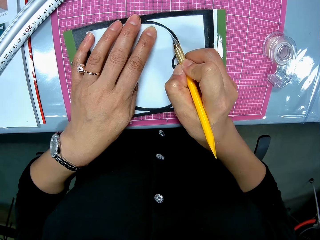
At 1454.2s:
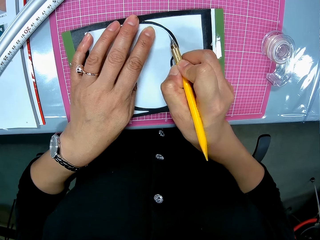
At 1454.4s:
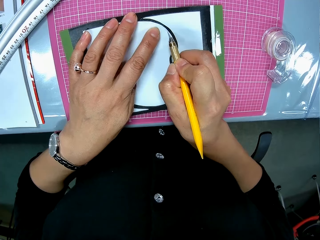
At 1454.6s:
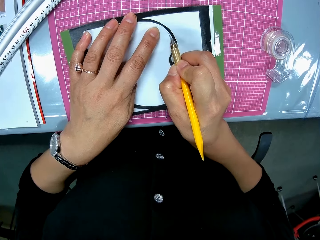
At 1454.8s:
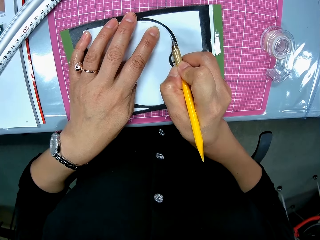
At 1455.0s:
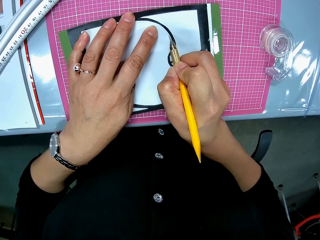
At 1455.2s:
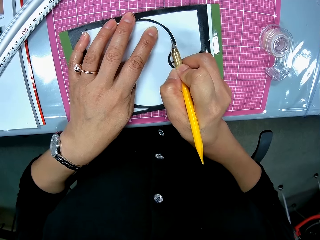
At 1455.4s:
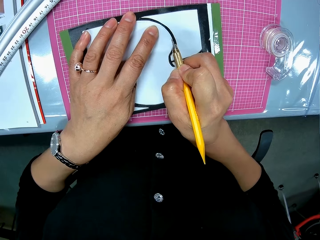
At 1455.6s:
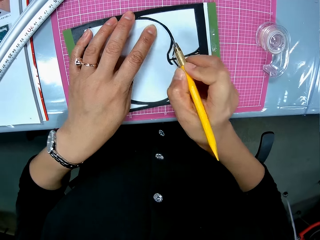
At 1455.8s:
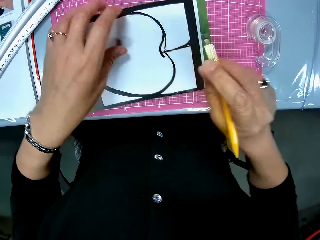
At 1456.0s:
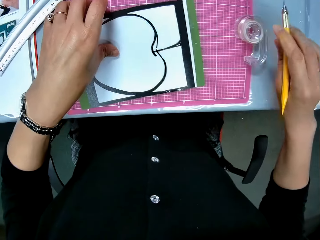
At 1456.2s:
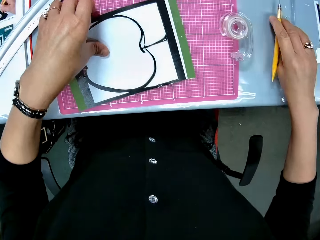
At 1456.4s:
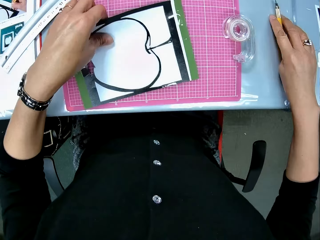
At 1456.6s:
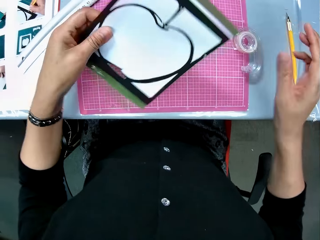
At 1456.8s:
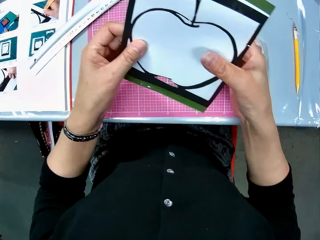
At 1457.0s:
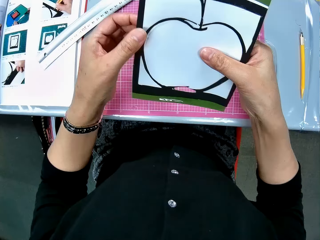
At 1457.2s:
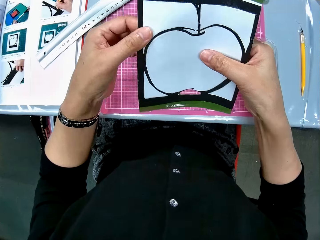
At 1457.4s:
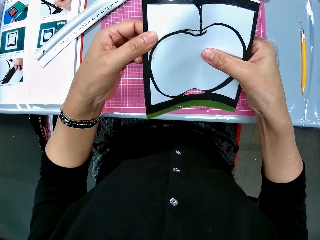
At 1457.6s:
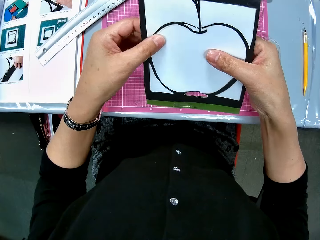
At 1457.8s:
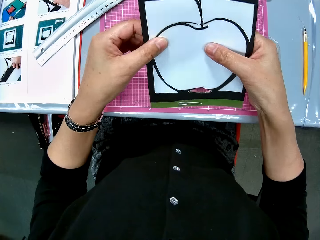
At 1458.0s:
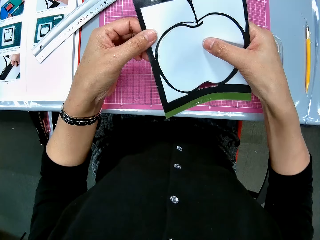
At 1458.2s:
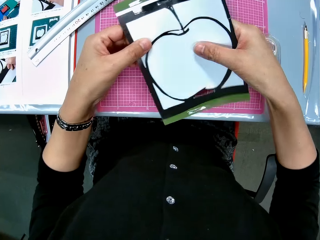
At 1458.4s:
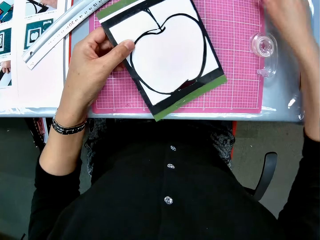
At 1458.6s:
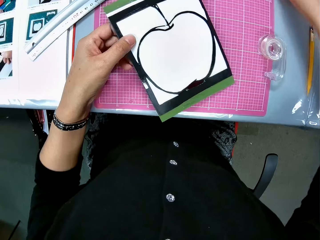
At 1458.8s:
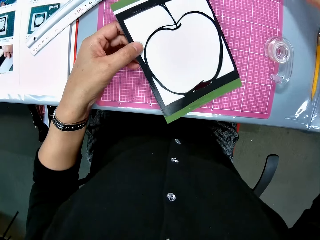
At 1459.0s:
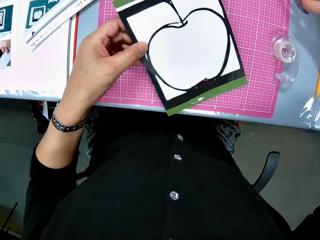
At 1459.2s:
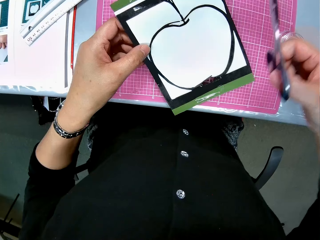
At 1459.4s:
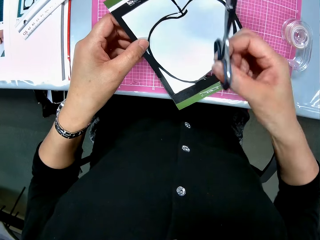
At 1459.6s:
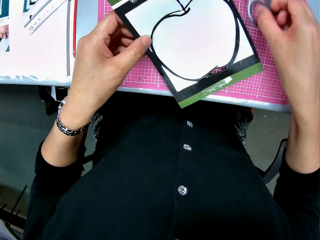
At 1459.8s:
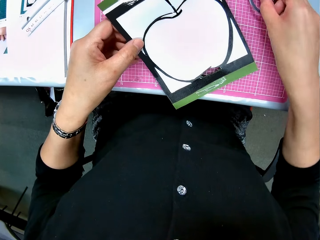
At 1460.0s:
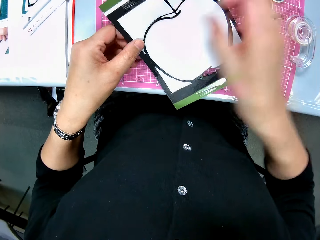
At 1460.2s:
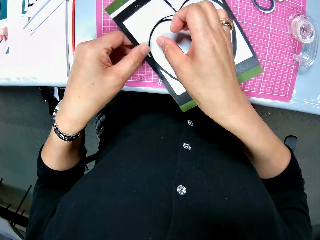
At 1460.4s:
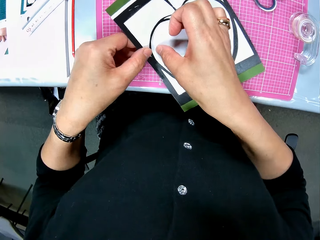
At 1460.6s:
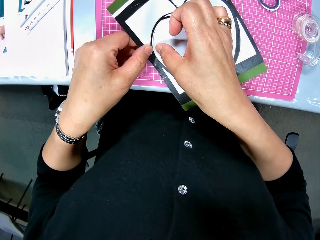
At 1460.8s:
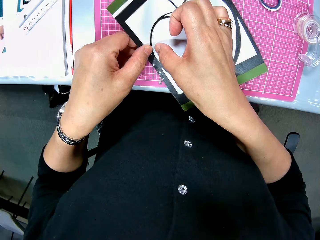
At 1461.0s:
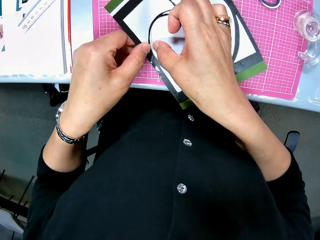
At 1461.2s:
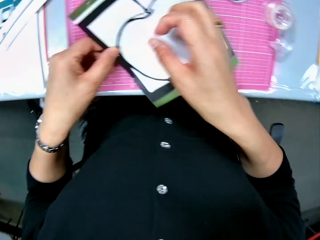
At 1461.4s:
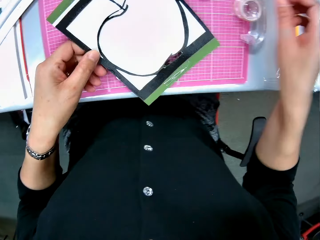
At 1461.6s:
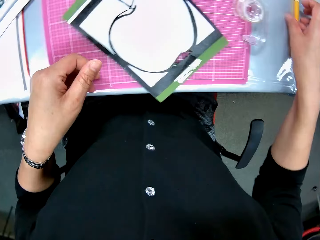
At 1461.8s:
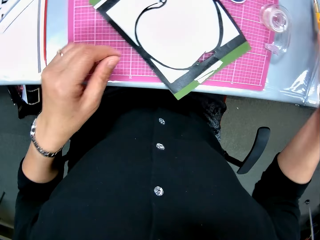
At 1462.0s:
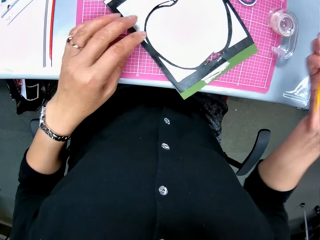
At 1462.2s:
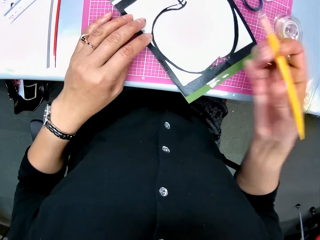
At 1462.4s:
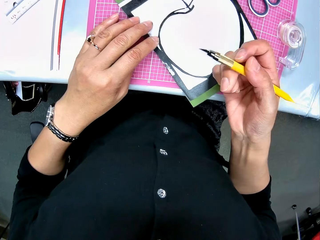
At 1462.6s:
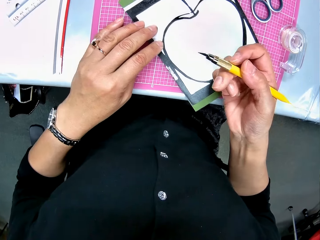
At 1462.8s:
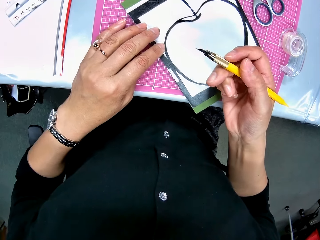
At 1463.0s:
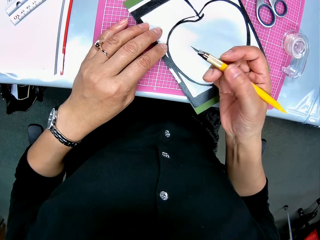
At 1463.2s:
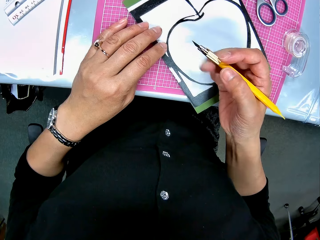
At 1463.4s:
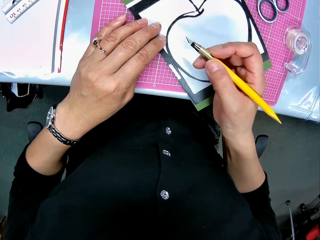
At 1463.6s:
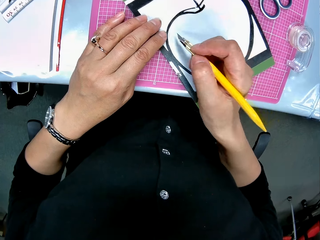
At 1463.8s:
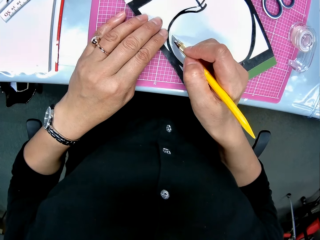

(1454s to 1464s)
The camera wearer picks up the card. She drops the craft knife on the table. She touches the white cardboard with both hands. She does something. She places the white cardboard on the sheet. She picks up the scissors. She holds the scissors in her right hand. She drops the scissors on the table. She does something with the nail. She picks up the craft knife from the table.

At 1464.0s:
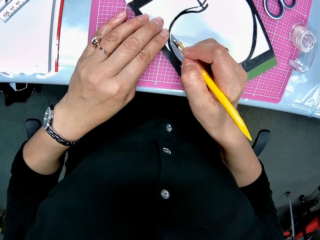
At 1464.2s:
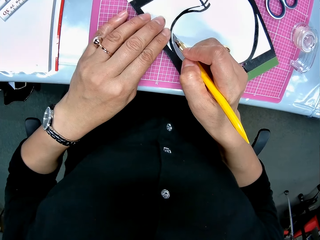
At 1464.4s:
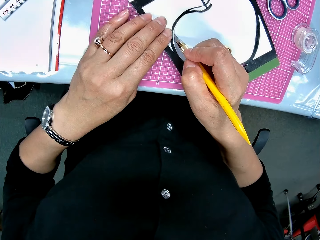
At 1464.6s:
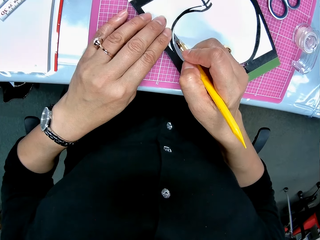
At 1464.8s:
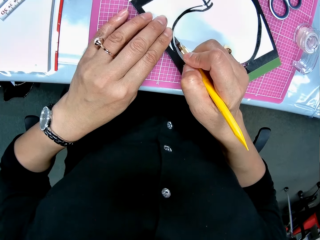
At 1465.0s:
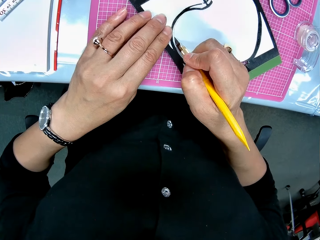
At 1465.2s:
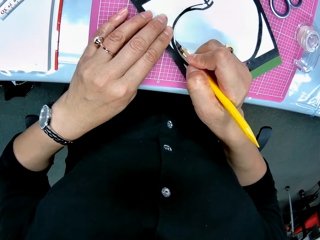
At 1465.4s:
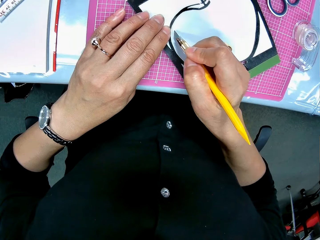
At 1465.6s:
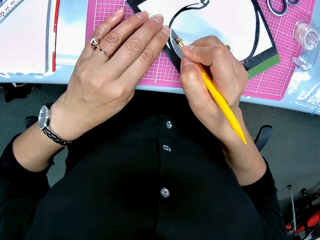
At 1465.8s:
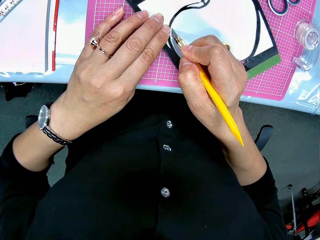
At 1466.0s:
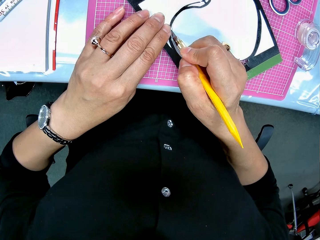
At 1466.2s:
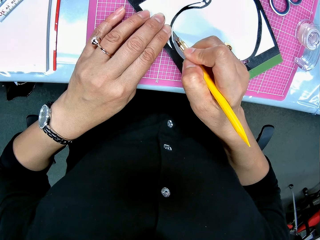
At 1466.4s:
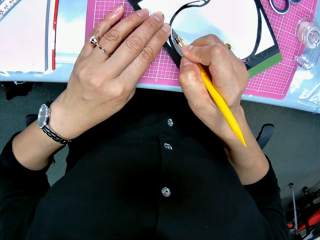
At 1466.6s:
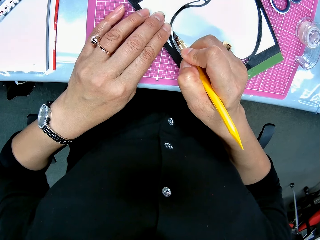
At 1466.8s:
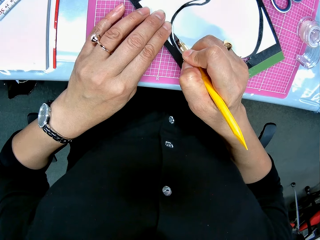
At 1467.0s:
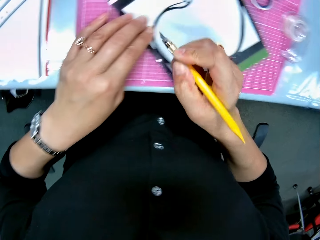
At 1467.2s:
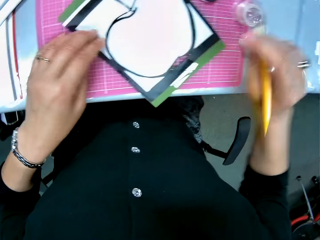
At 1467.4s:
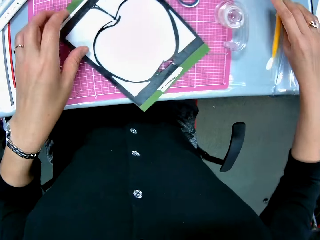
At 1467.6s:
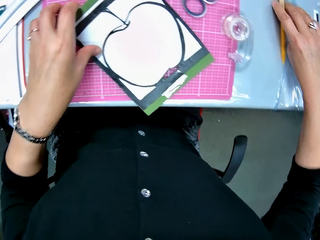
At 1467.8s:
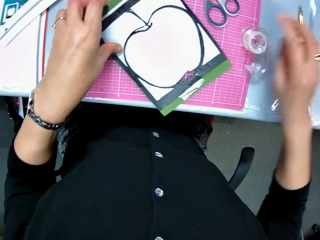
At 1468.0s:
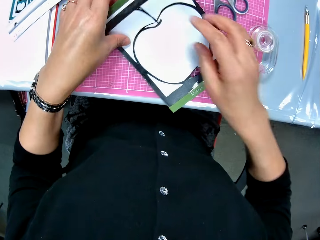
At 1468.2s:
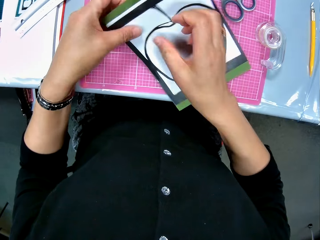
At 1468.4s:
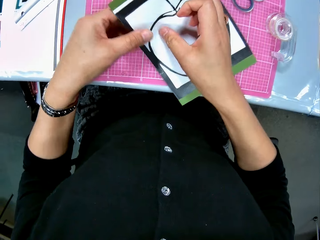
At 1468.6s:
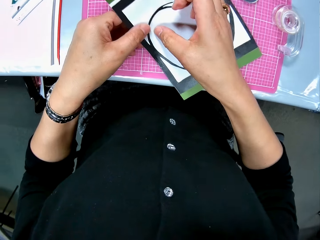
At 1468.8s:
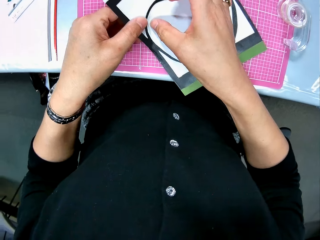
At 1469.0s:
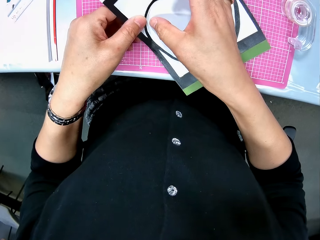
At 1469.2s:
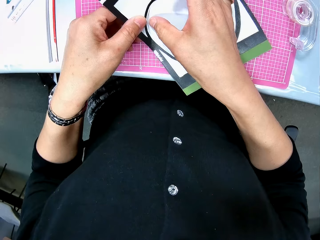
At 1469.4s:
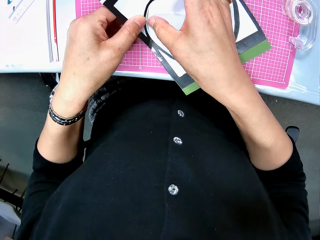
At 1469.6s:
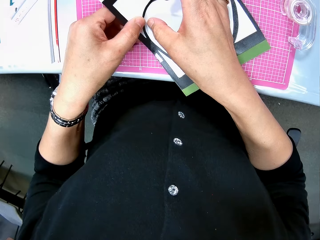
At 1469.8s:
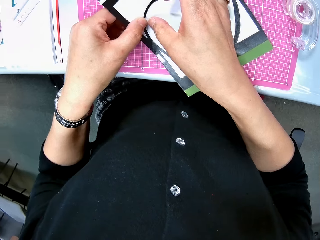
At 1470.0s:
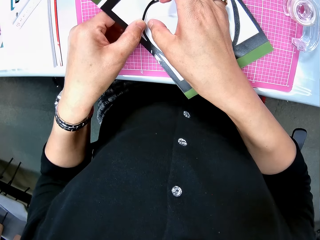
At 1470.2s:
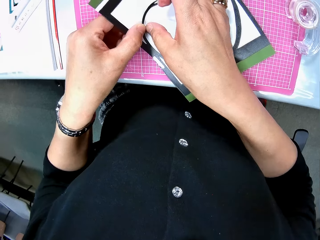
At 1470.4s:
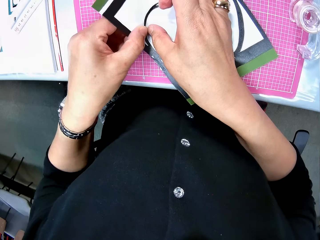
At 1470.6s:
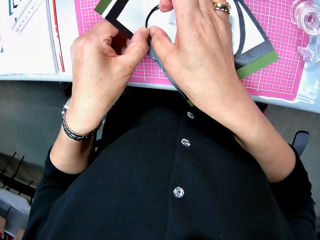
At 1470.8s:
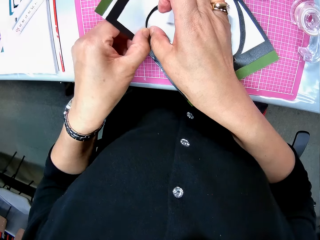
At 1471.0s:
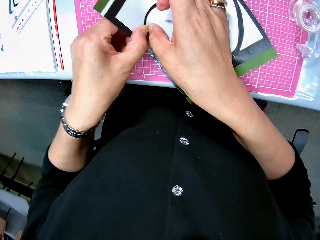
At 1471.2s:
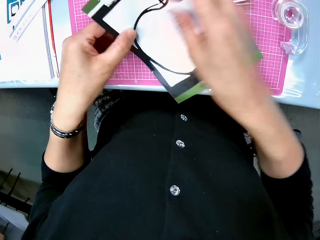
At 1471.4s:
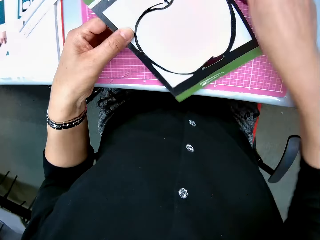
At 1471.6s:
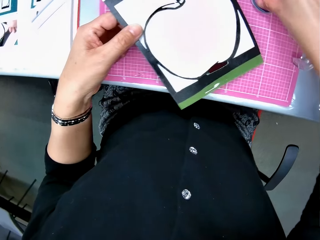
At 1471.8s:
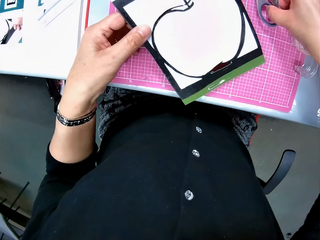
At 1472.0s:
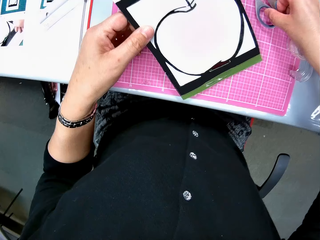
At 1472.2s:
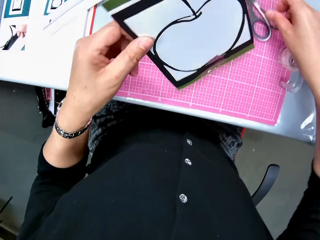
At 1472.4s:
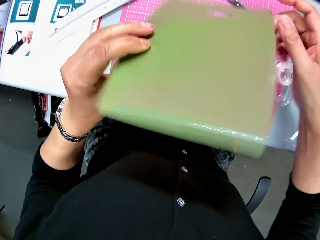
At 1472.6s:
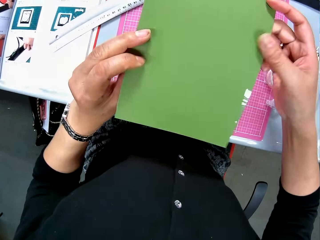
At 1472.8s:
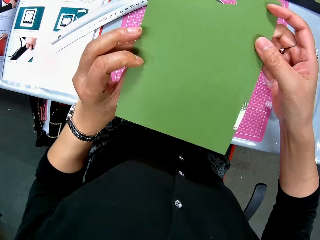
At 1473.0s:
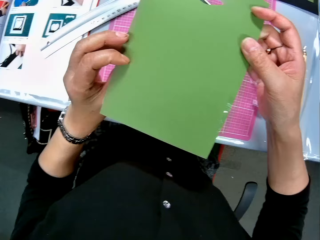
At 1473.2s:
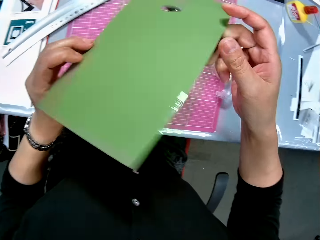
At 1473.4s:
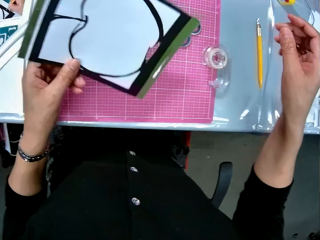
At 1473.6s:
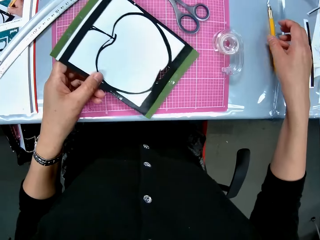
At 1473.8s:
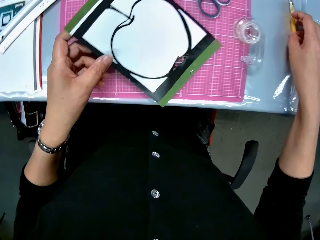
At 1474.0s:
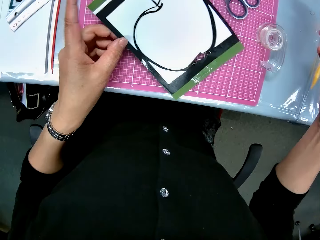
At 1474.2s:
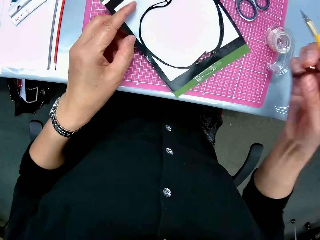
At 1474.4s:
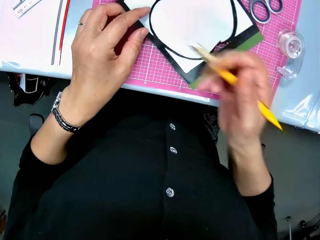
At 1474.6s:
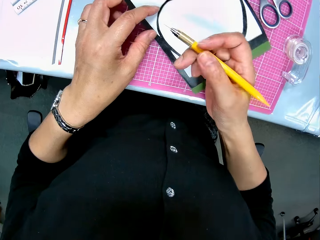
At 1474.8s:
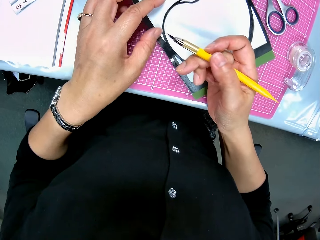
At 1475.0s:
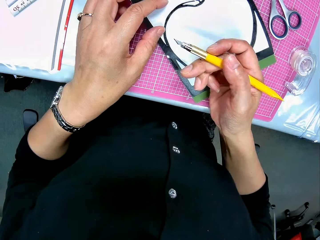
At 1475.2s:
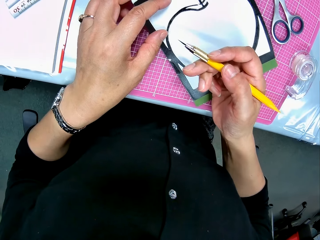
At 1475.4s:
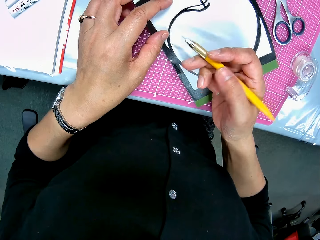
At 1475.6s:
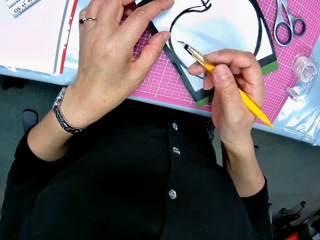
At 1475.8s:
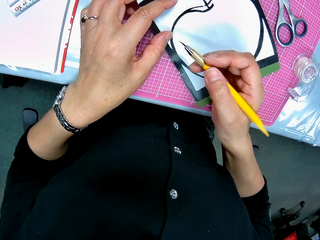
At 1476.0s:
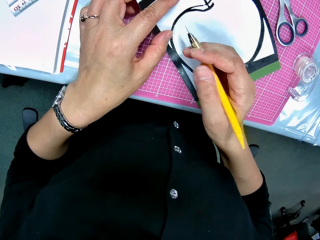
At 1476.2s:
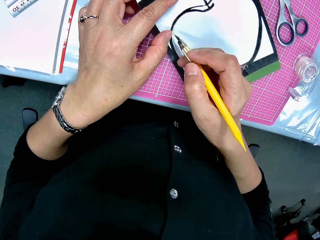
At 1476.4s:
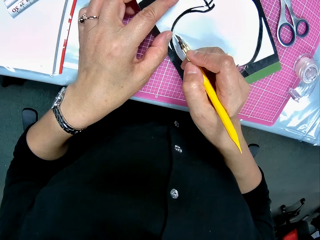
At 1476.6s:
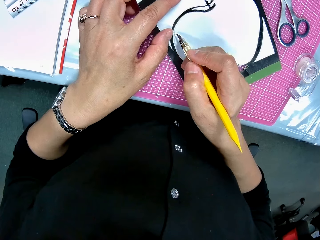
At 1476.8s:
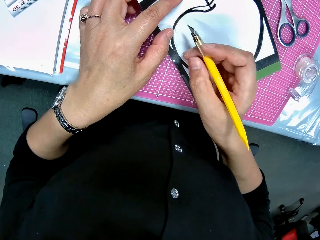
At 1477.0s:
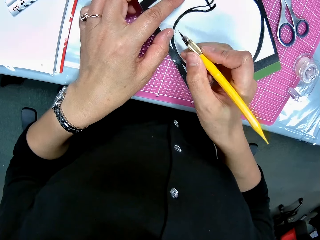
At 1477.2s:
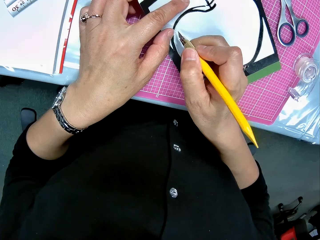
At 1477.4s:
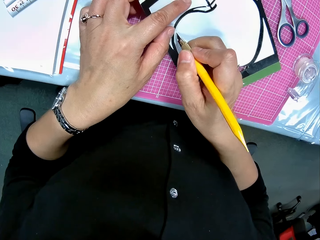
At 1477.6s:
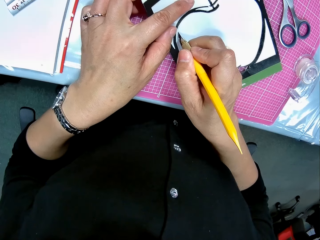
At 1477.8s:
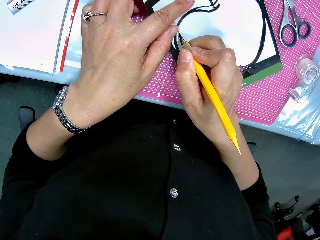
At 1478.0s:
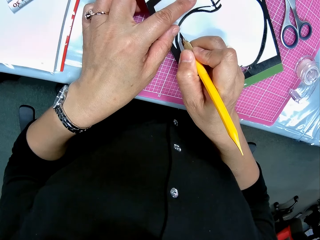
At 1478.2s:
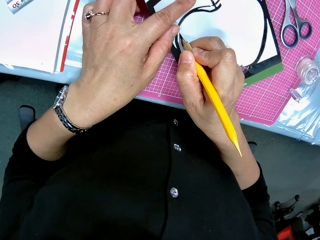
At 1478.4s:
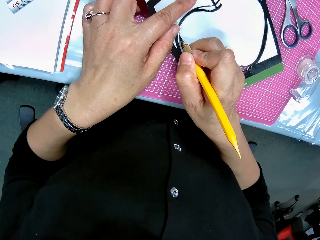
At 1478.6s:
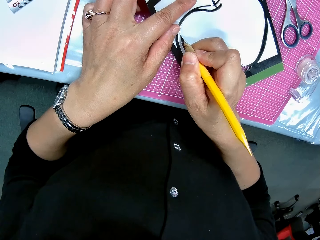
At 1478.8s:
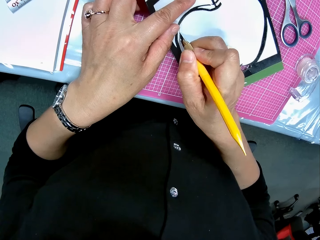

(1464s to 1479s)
The camera wearer cuts the white cardboard with the craft knife in her right hand. She drops the craft knife on the table. She holds the card. She touches the white cardboard with her right hand. She does something with the nail. She picks up the scissors. She touches the scissors on the table. She turns the white cardboard. She drops the white cardboard on the table. She picks up the craft knife from the table. She cuts the card.
